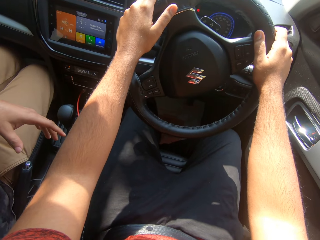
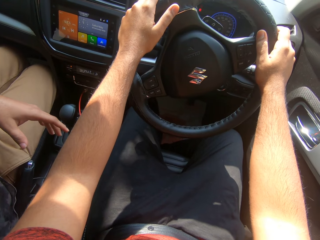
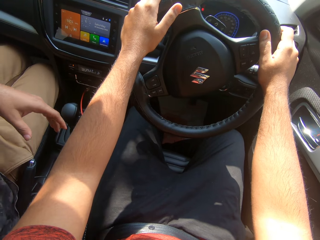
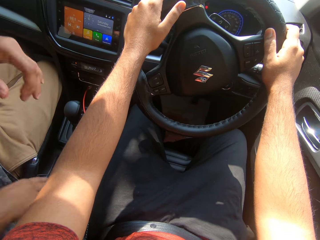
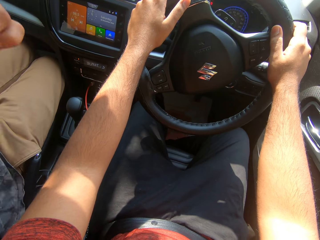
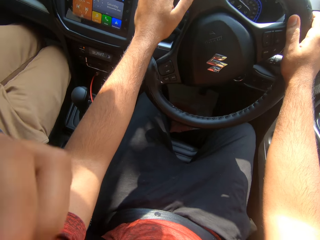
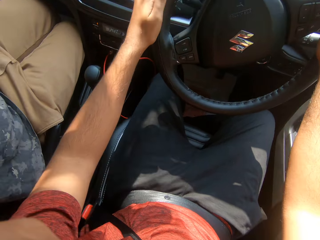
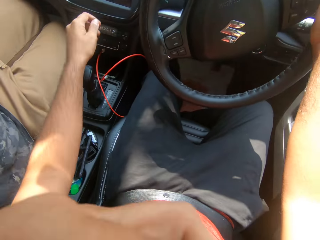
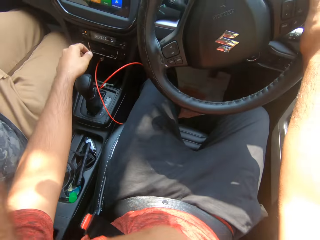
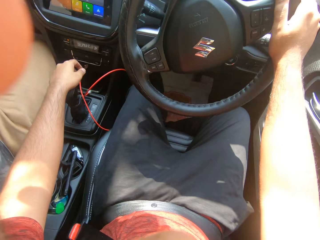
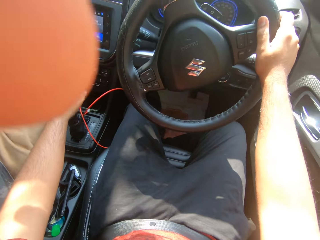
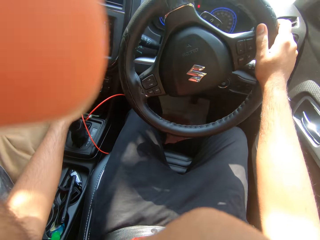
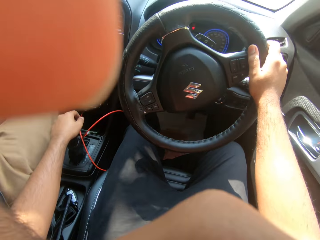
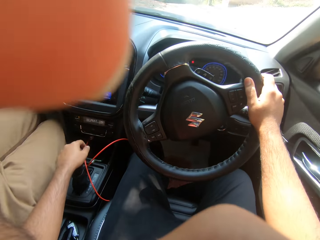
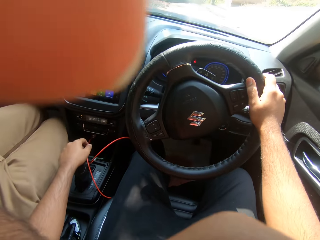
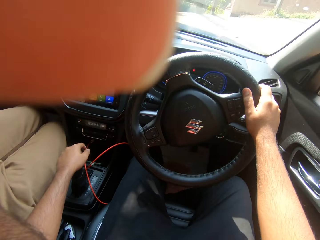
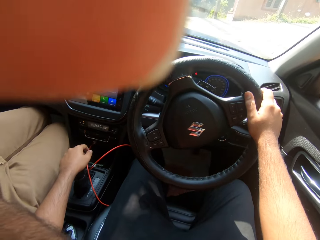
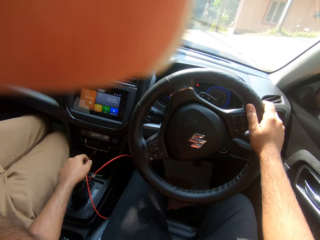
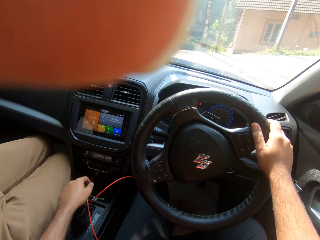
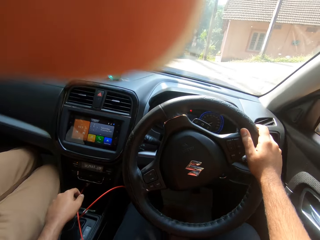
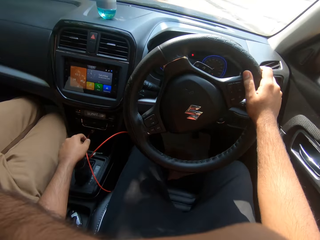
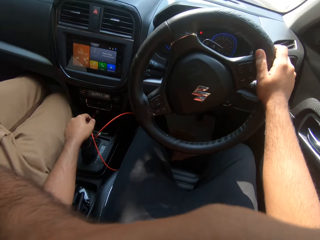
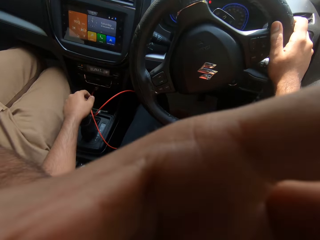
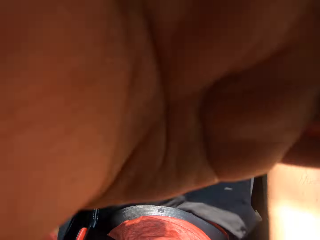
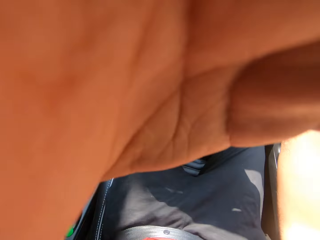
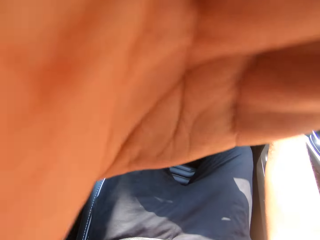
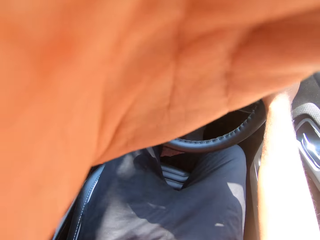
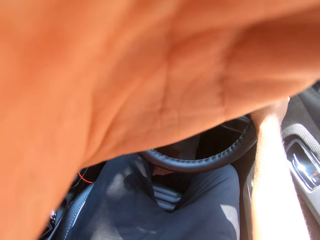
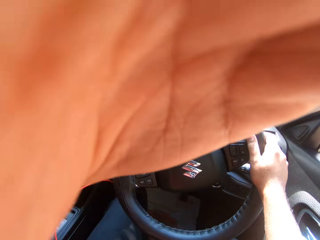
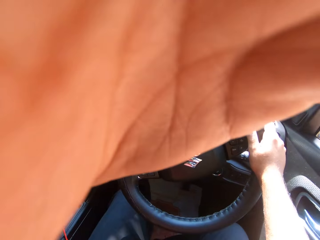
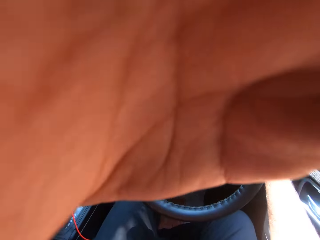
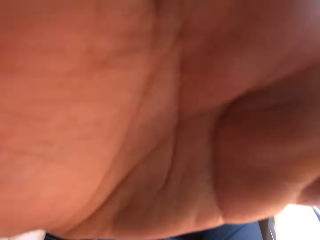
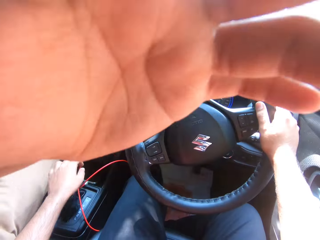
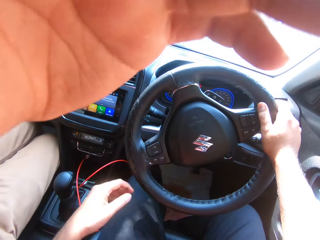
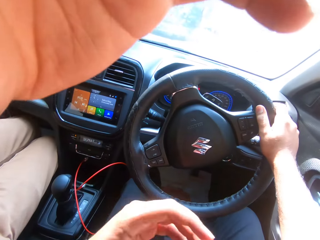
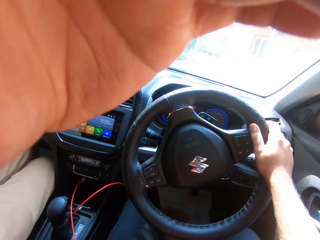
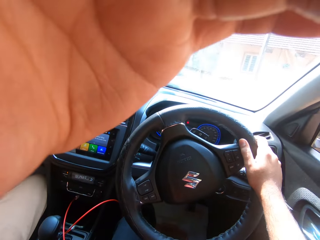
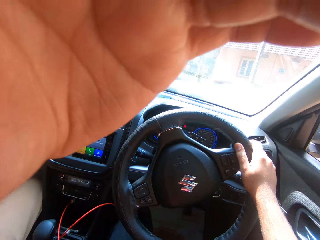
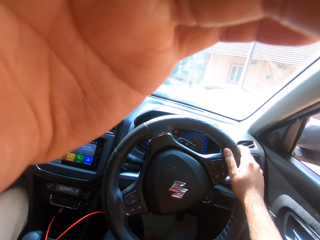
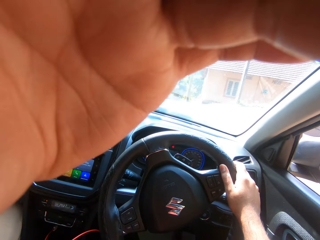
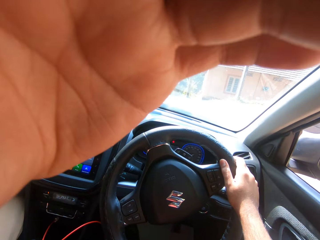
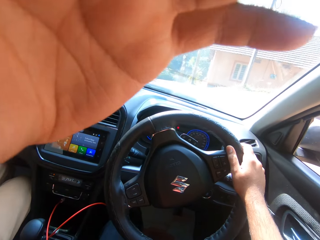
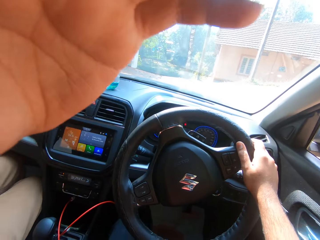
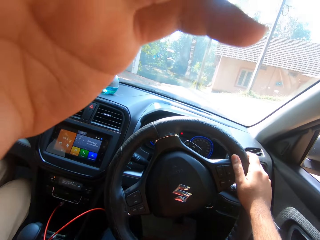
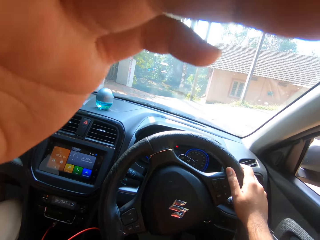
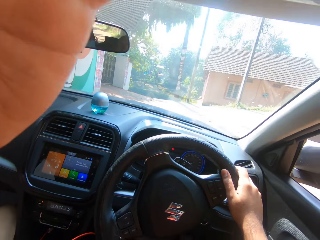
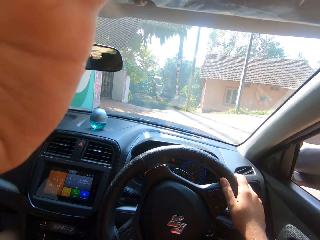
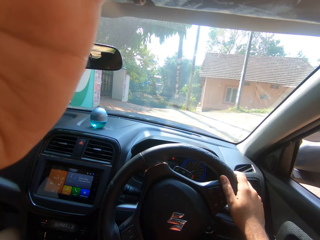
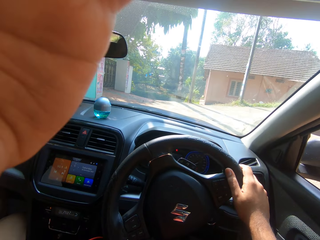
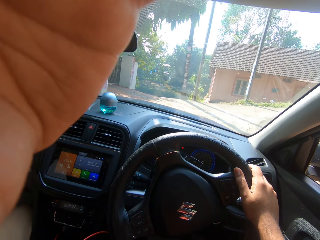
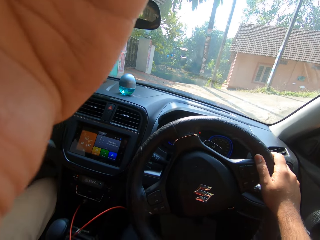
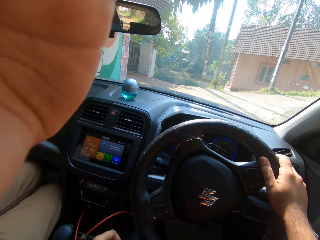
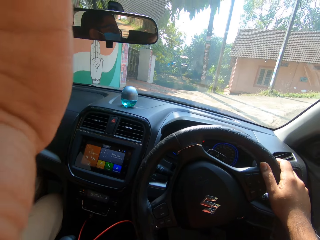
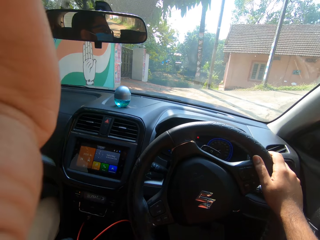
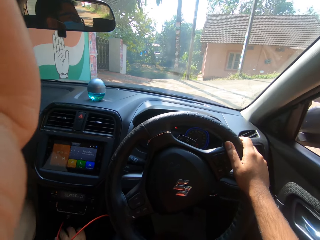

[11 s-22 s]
The camera wearer holds the car gear. A man adjusts the camera wearer's camera. The camera wearer converses with his friend.

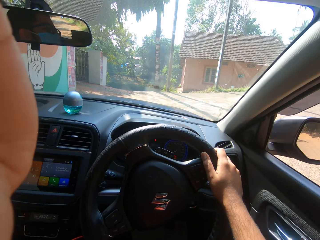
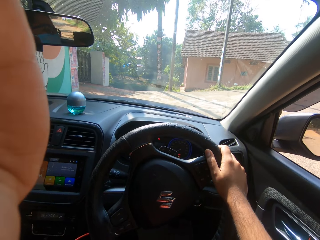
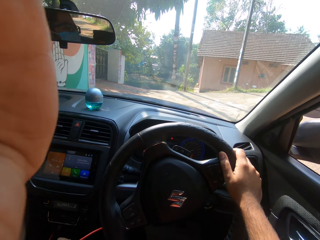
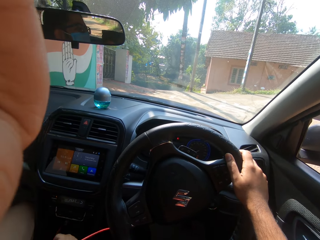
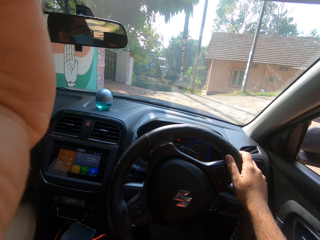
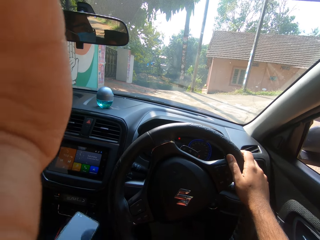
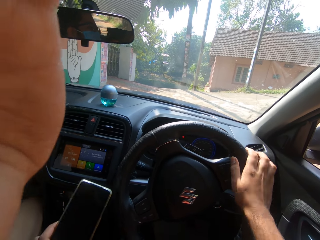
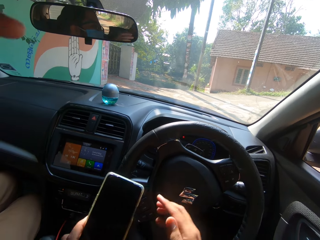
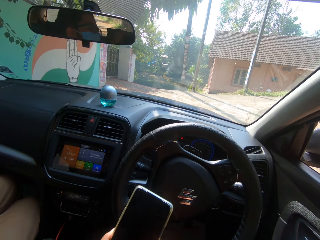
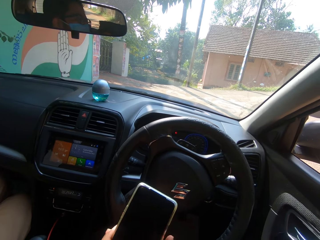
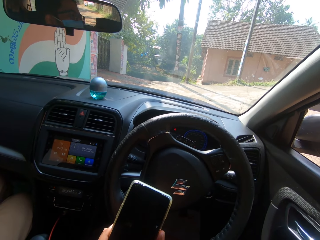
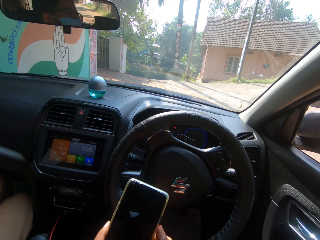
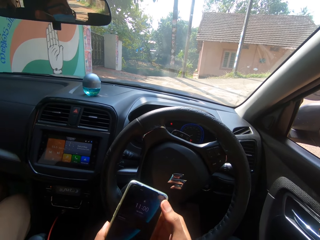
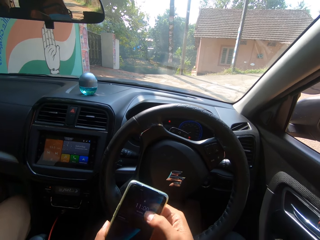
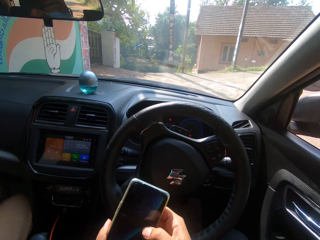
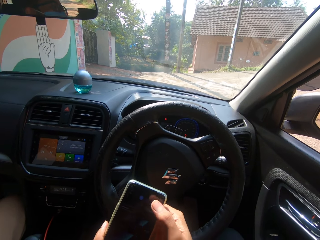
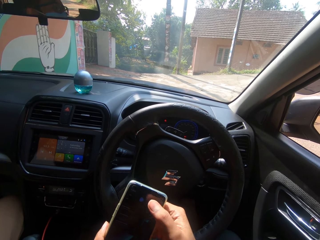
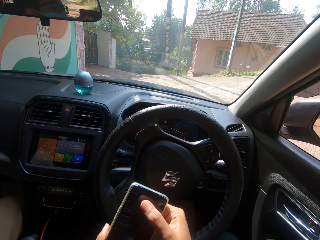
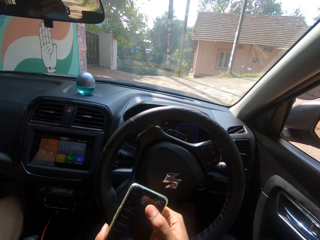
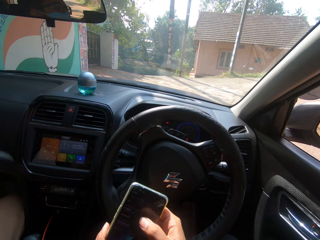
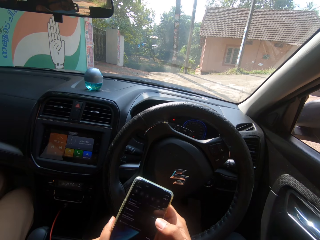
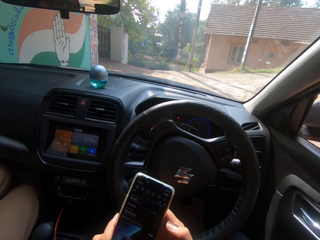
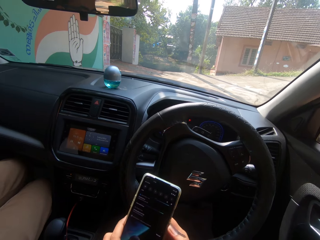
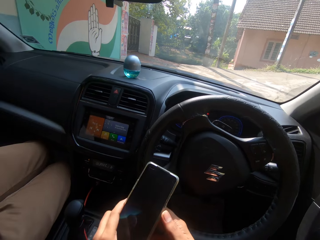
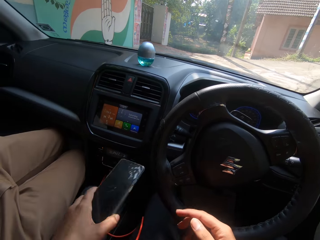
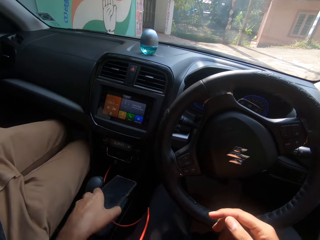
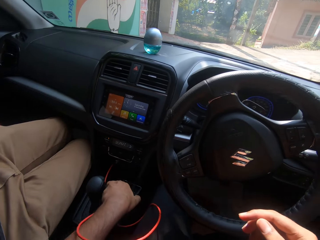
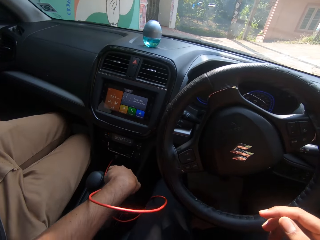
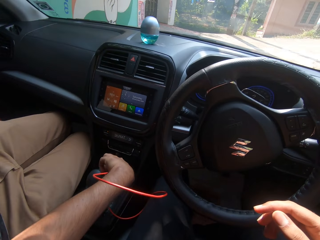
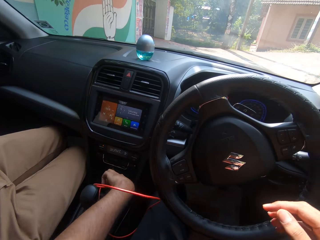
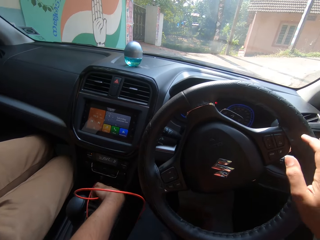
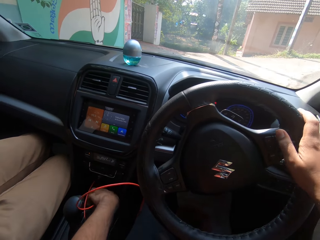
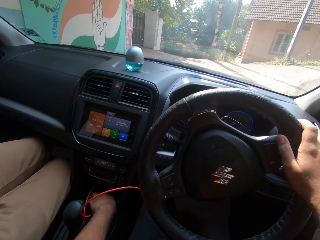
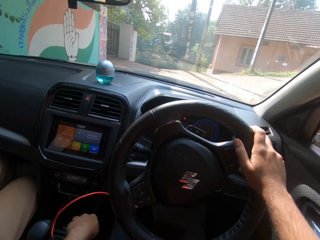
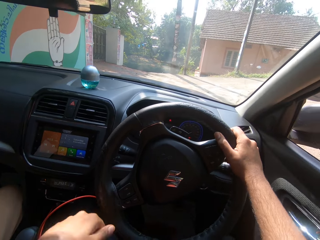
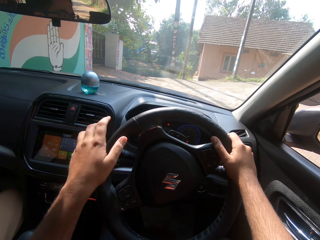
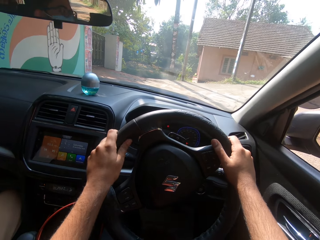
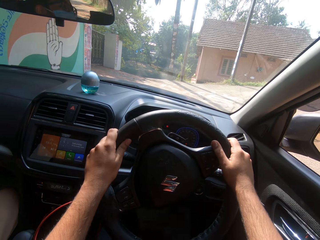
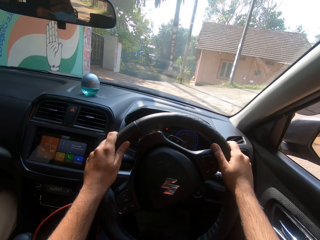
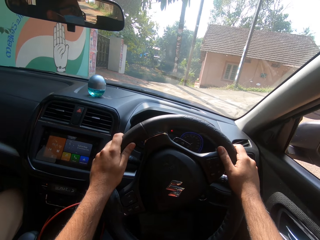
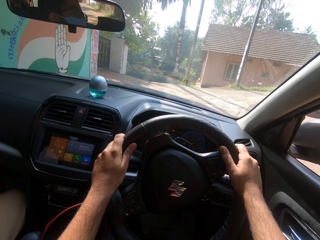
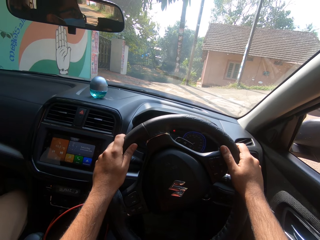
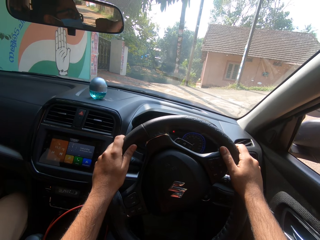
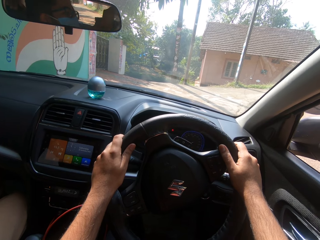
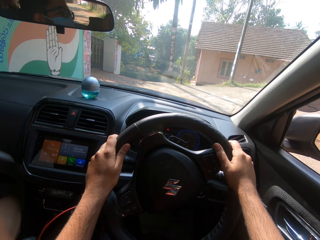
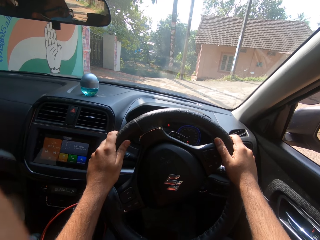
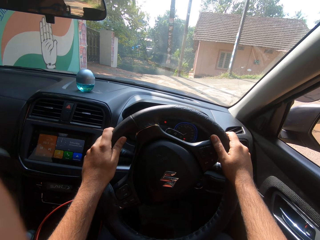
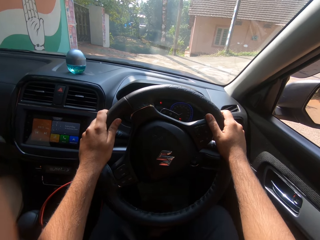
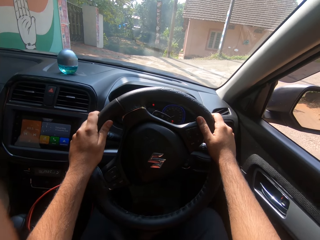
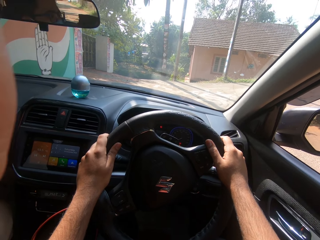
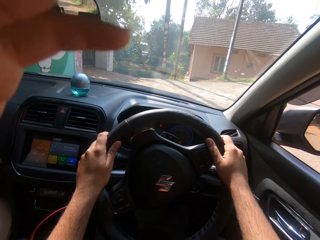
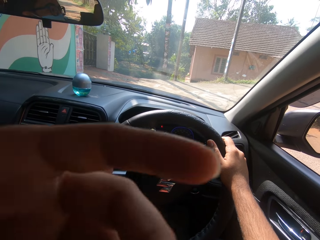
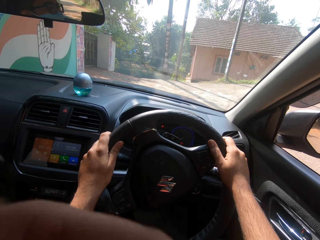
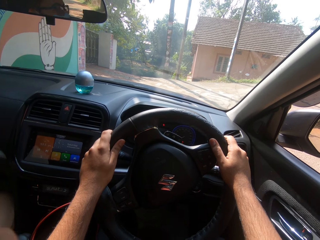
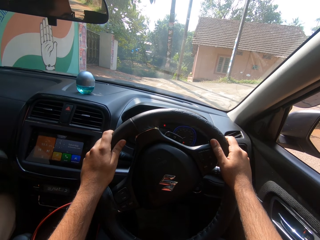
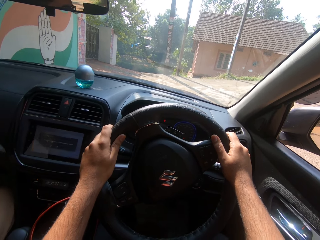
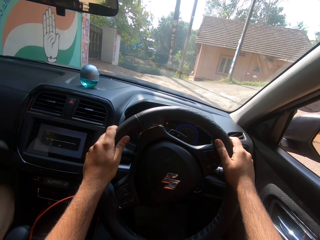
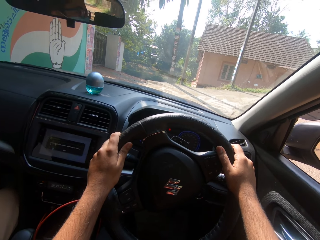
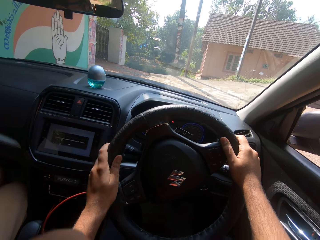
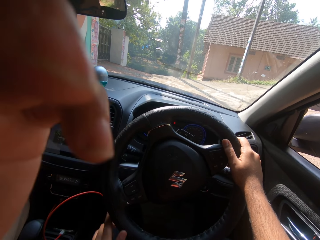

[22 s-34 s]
The camera wearer picks up his phone. They operate on the phone. They place the phone on the car. They hold the car steering.
